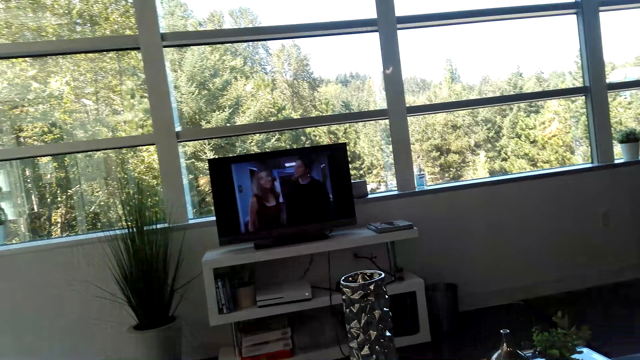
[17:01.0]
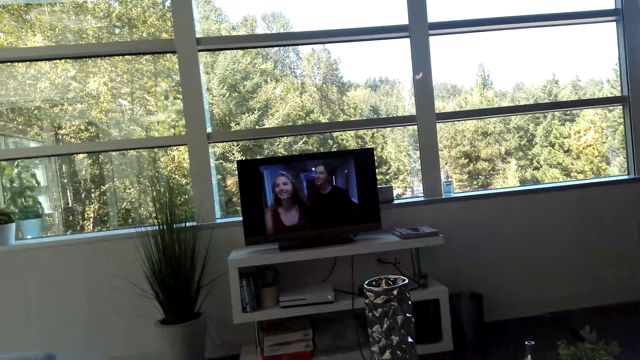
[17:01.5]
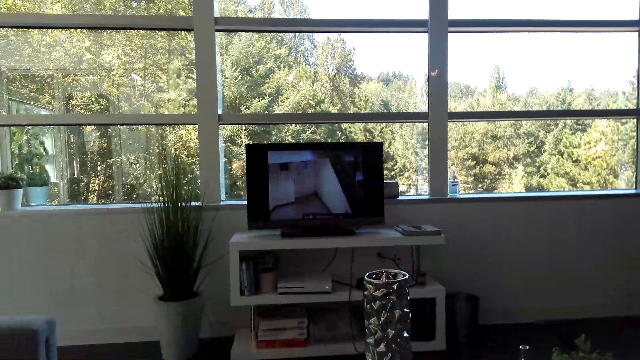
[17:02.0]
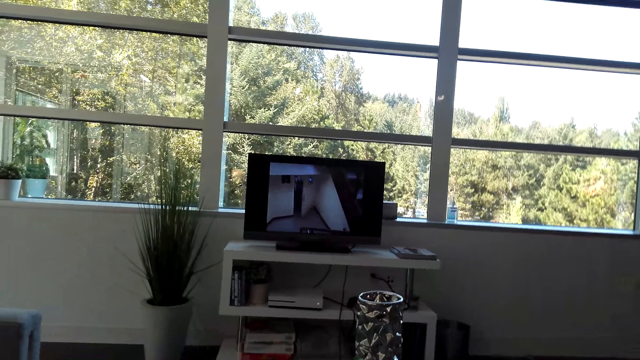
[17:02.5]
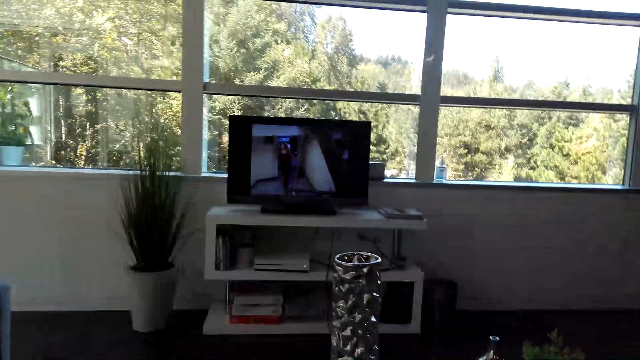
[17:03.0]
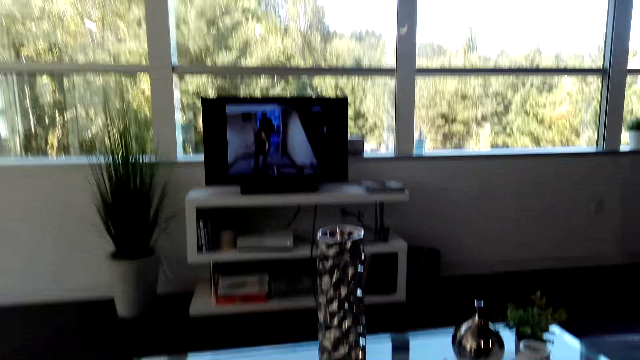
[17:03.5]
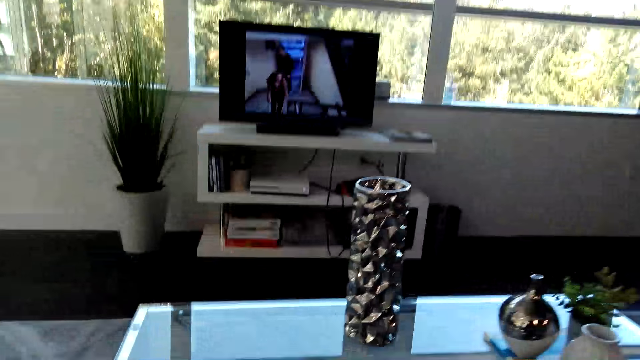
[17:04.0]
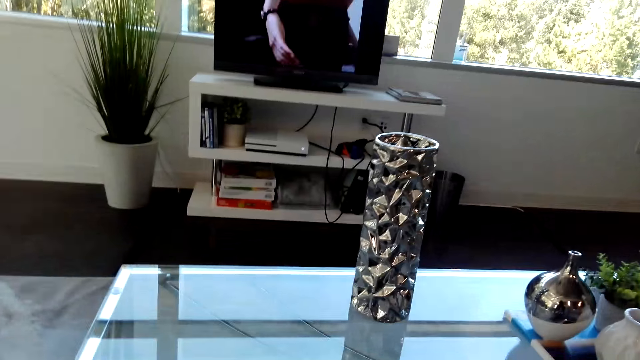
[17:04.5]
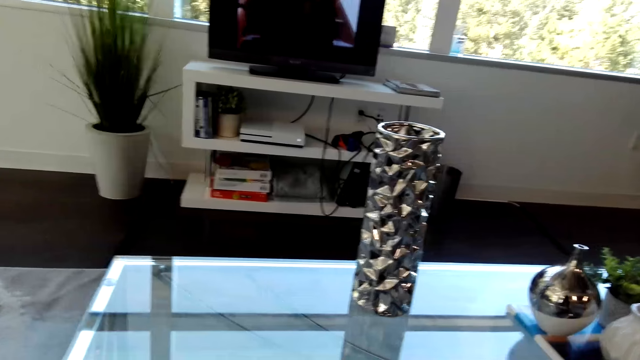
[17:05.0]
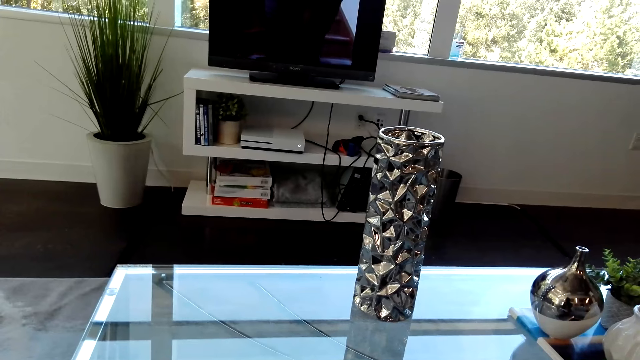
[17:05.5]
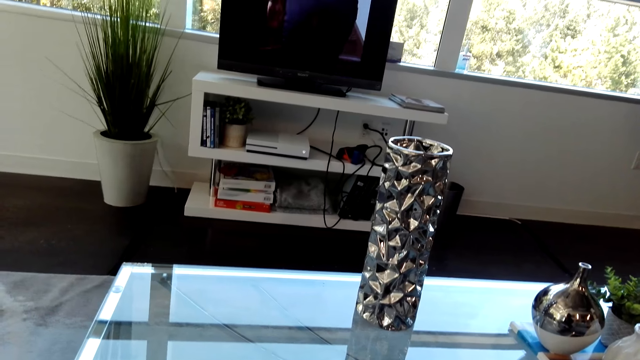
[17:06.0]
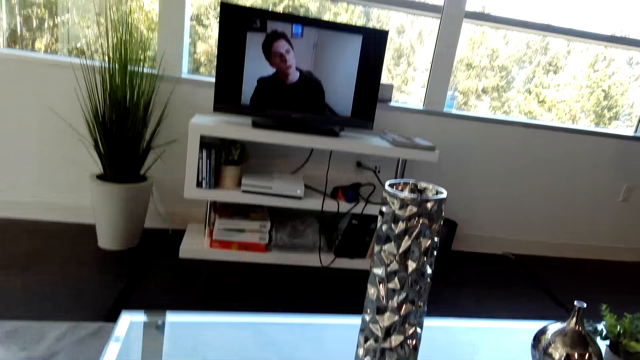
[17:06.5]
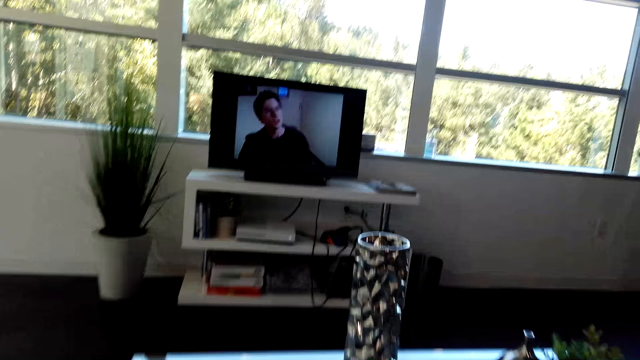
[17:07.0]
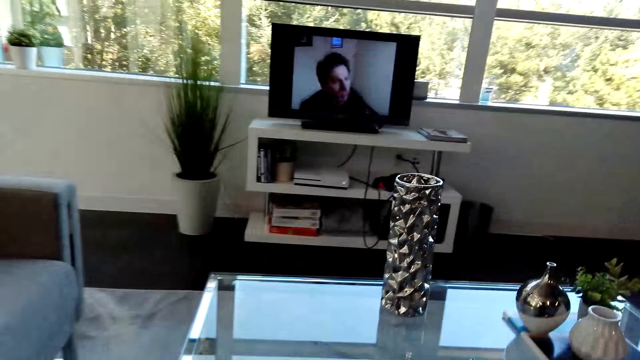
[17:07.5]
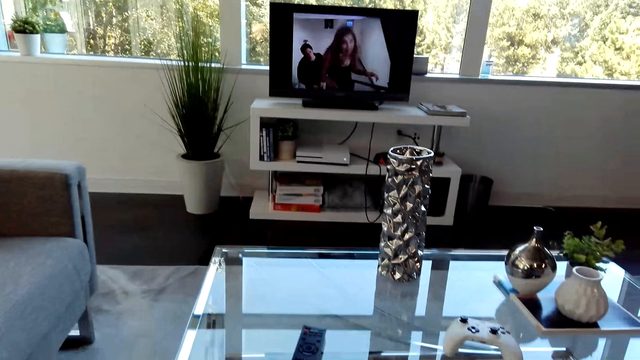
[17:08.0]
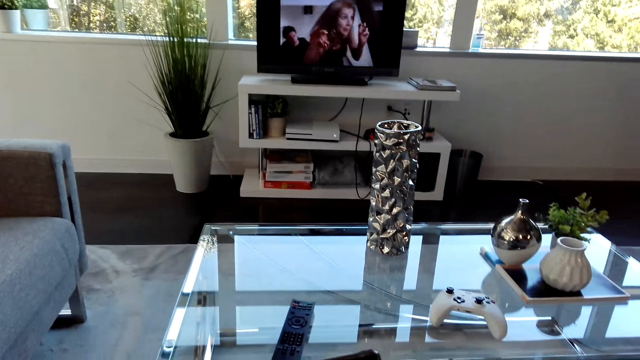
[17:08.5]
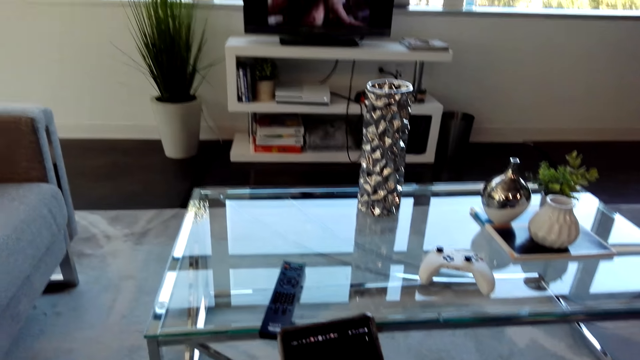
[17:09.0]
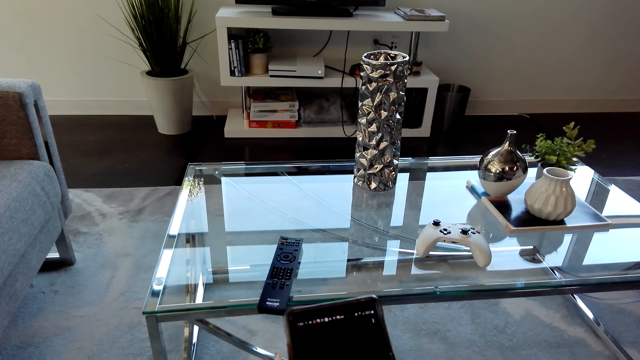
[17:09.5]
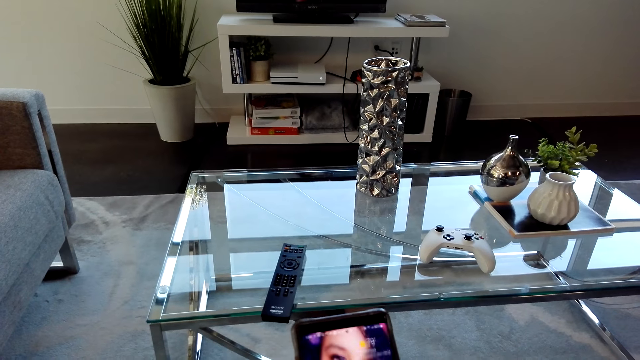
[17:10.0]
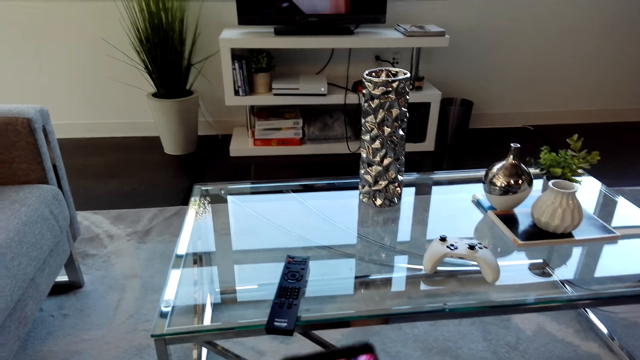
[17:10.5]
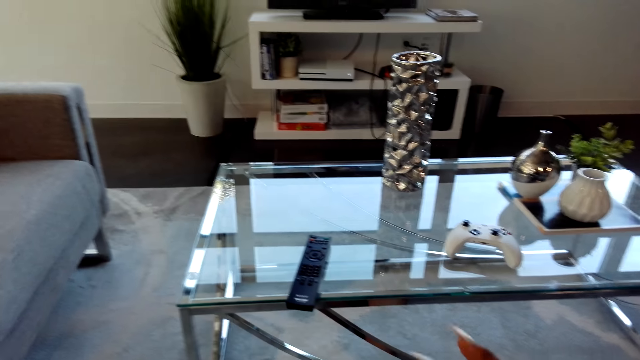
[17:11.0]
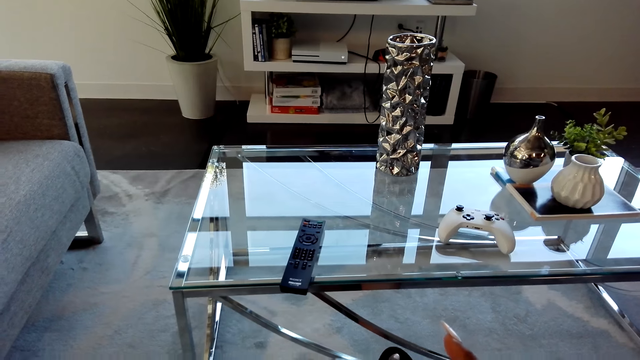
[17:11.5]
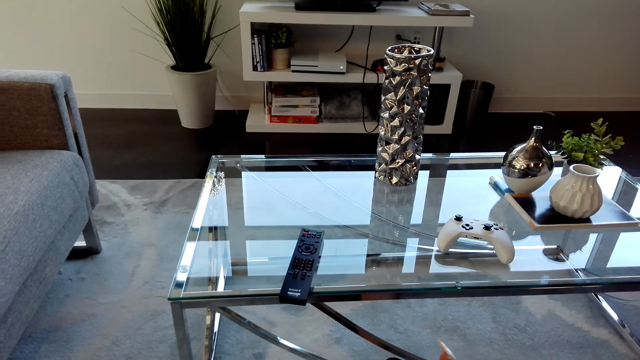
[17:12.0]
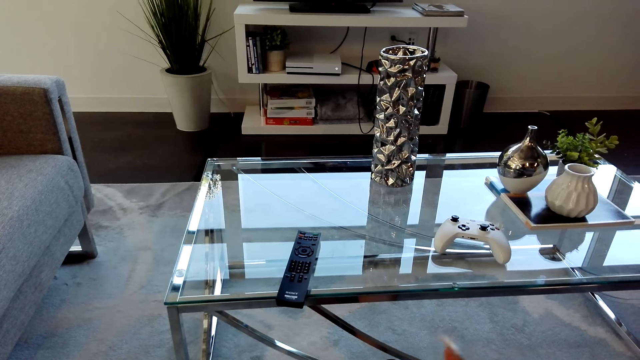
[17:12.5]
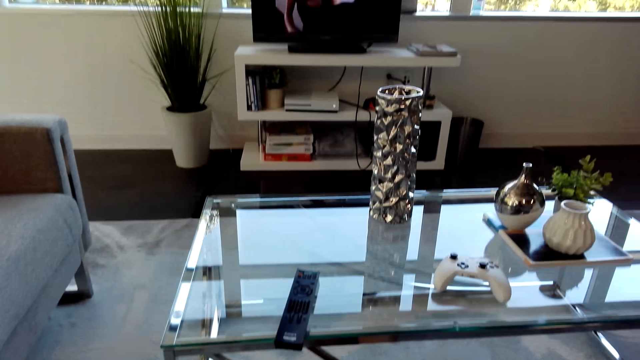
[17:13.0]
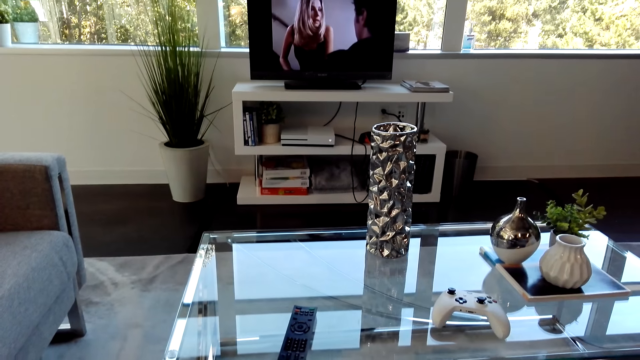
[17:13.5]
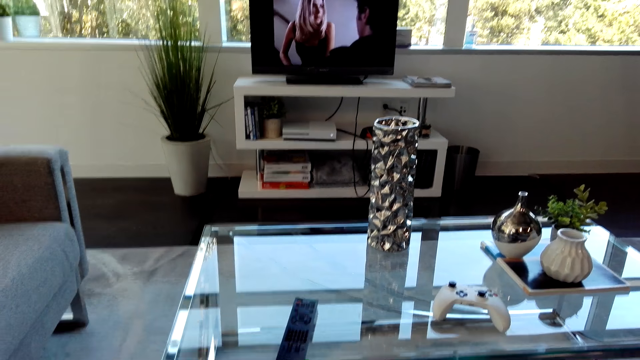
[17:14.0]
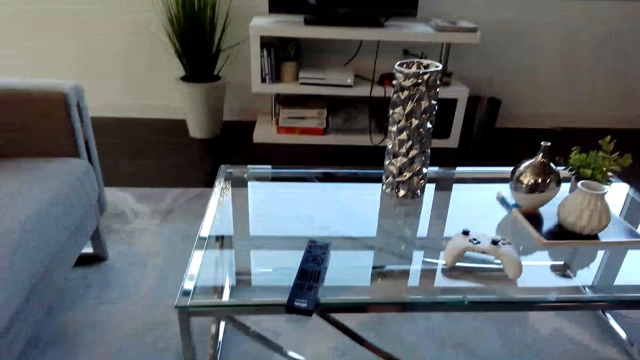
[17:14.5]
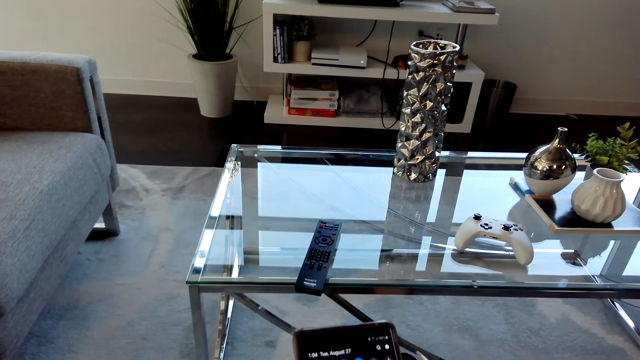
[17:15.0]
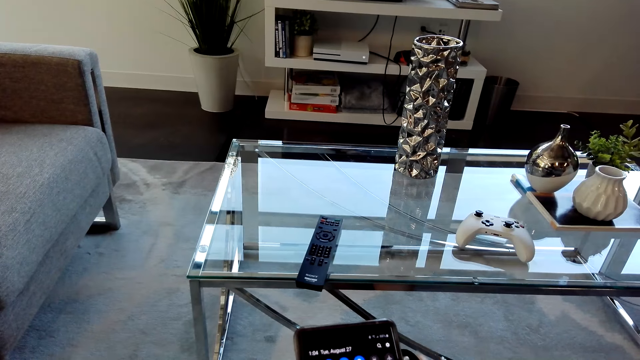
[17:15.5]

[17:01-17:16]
The camera wearer looks around. He uses a phone. He holds the phone. He uses his phone.

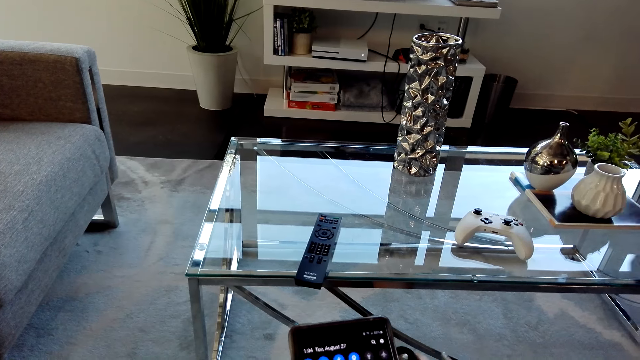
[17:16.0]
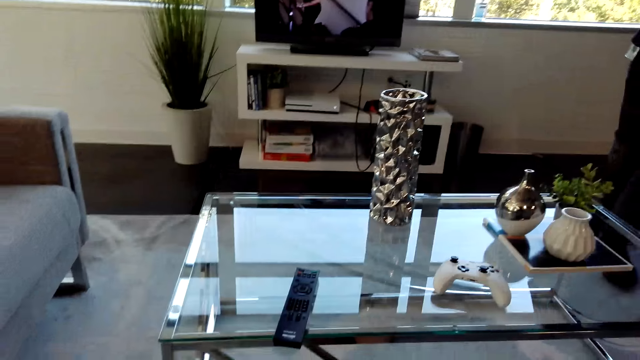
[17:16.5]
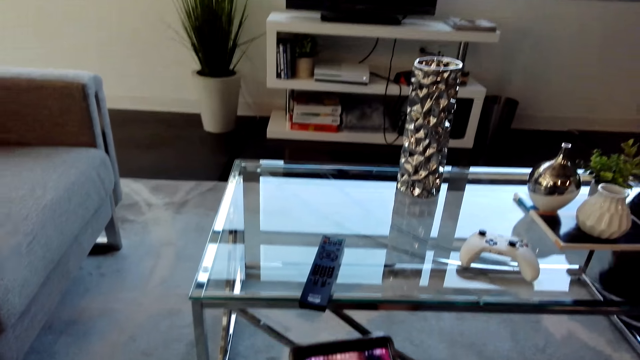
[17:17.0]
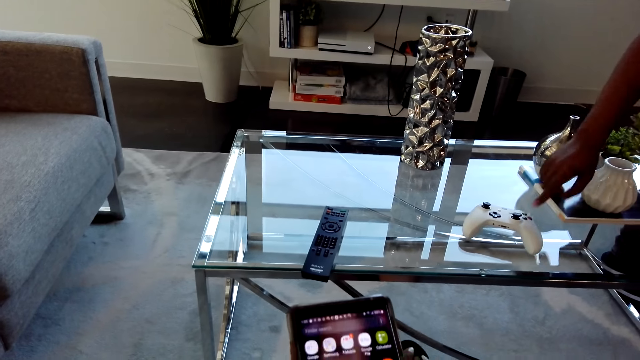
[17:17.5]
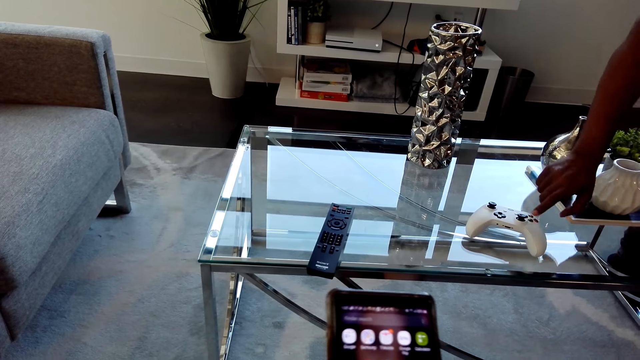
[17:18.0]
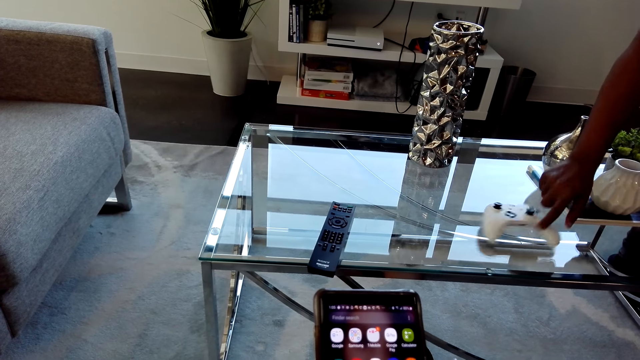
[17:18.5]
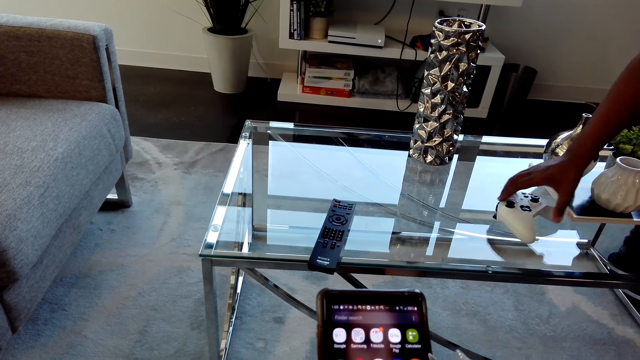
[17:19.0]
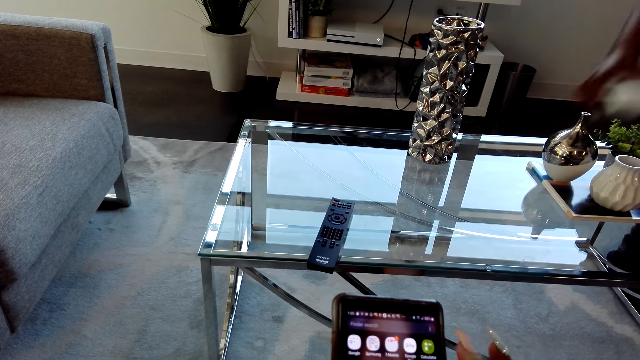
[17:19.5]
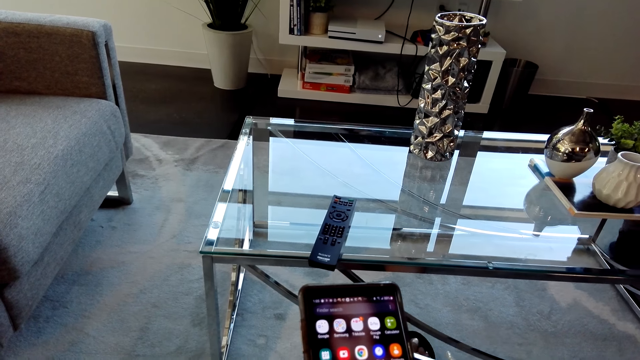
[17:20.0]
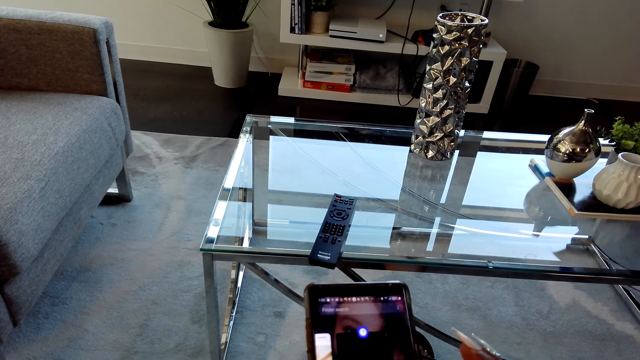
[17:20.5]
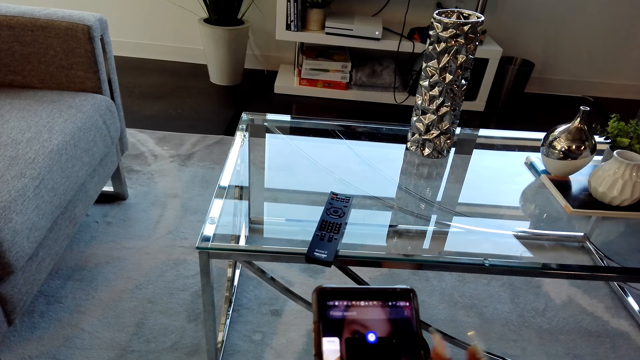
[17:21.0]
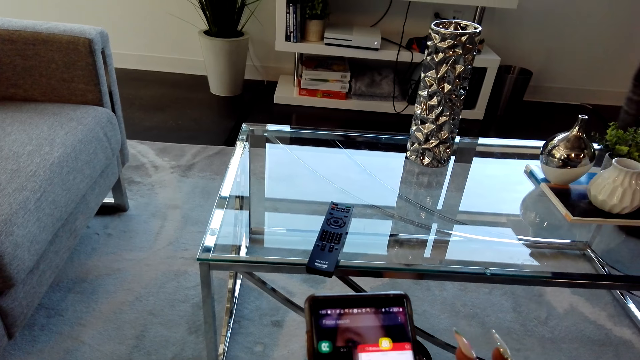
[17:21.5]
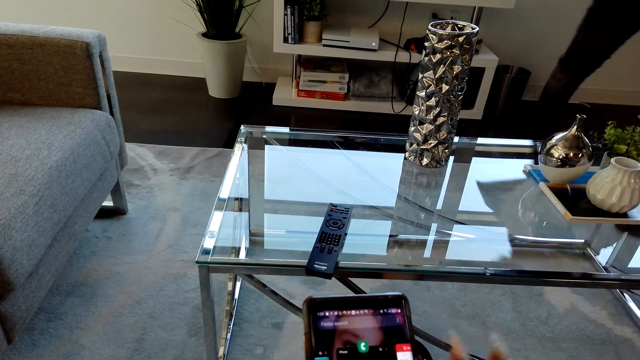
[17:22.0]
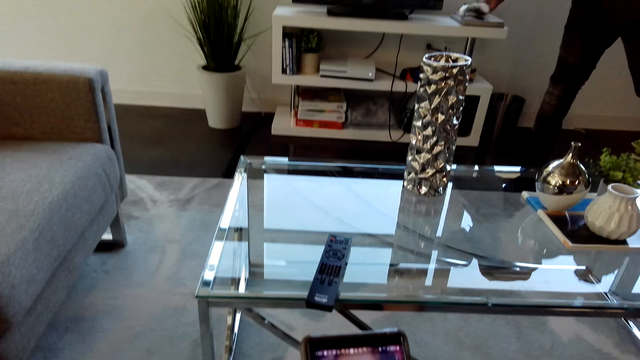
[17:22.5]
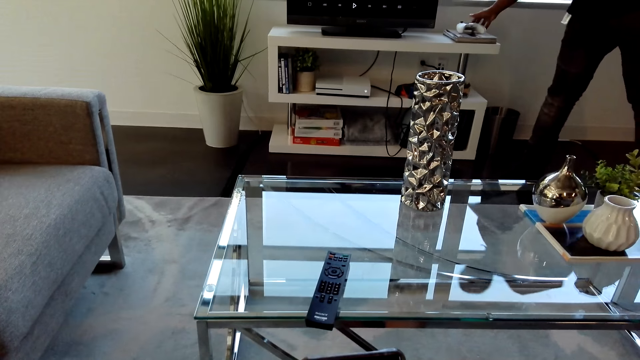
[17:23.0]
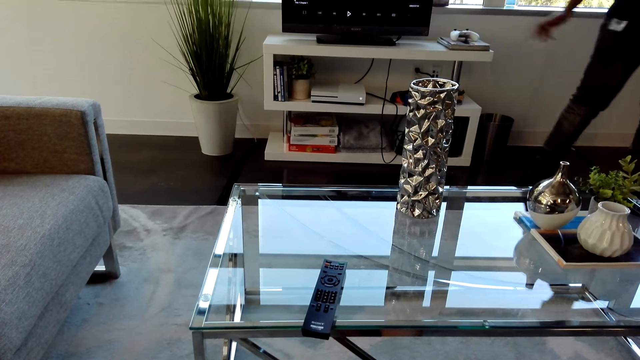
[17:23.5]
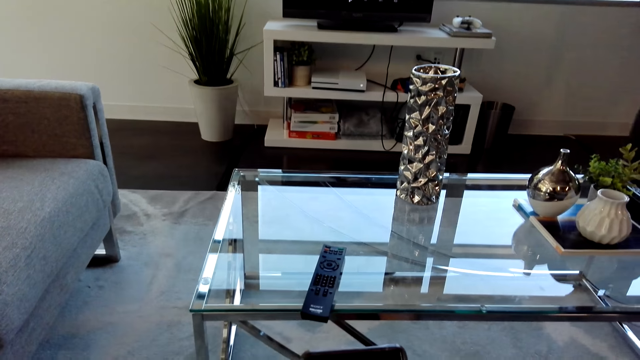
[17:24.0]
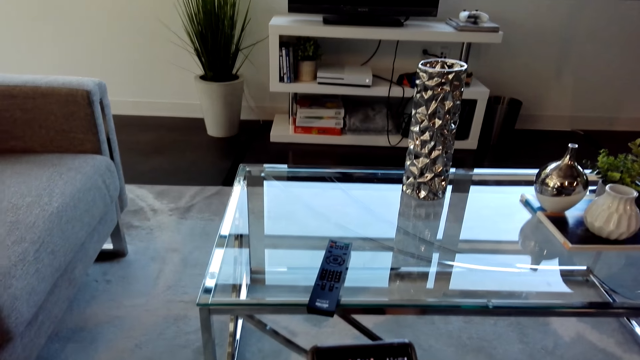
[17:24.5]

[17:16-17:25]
A man picks up a game pad. The camera wearer places the game pad on the TV stand. The man walks away.
